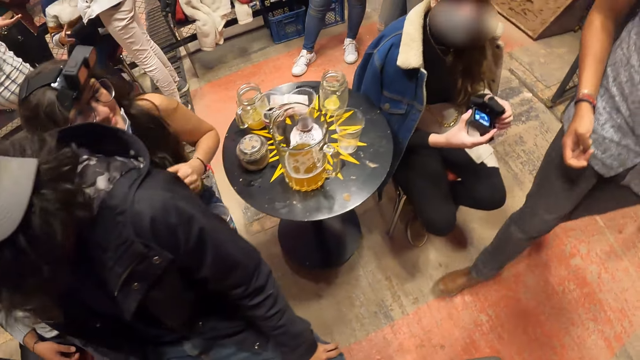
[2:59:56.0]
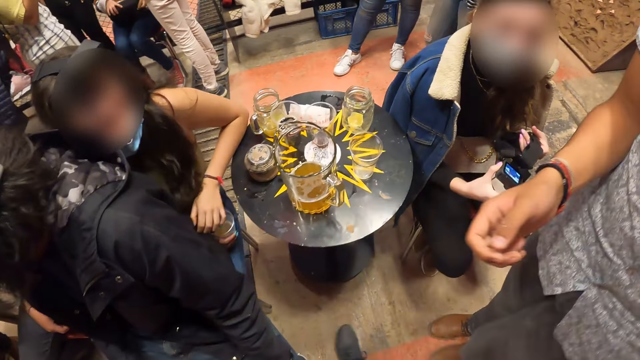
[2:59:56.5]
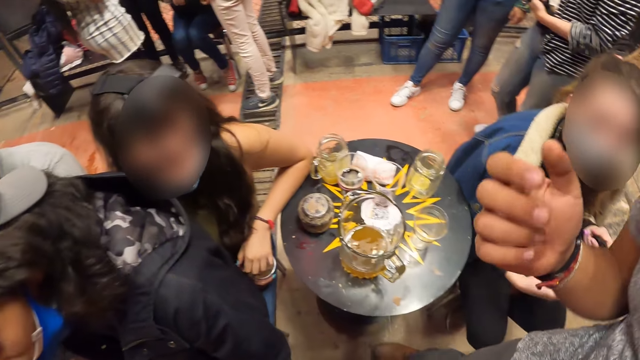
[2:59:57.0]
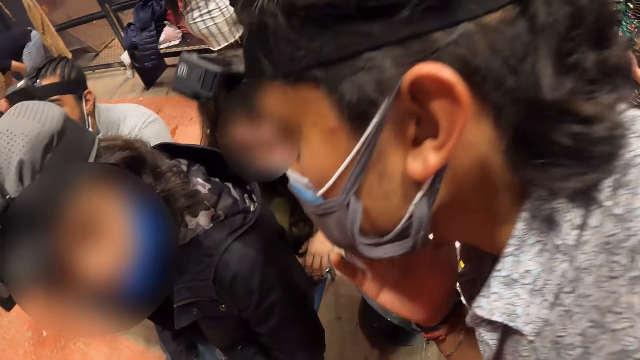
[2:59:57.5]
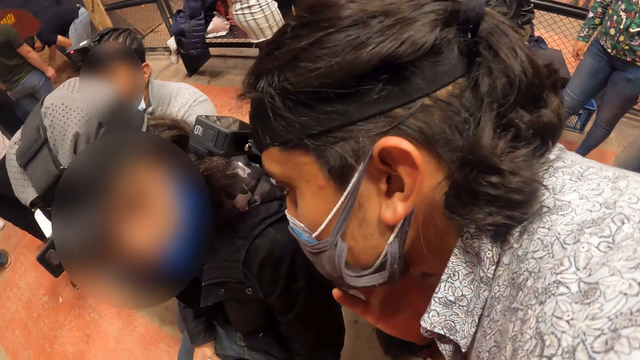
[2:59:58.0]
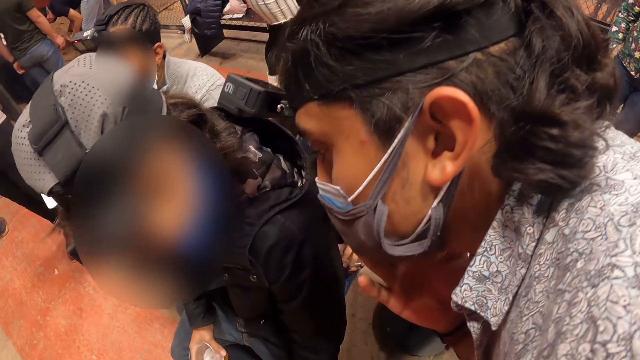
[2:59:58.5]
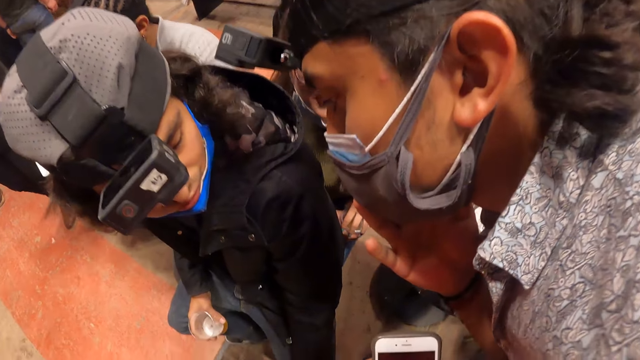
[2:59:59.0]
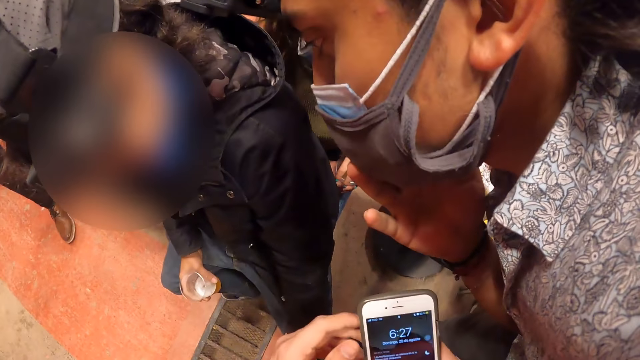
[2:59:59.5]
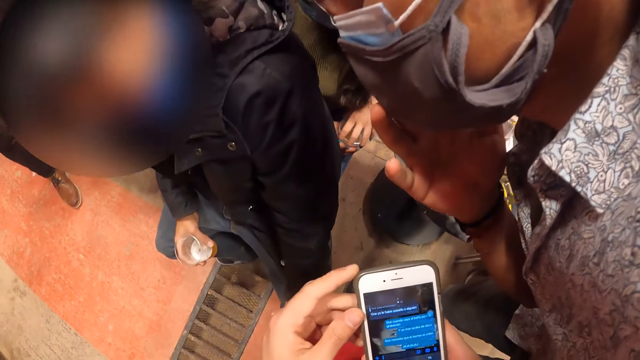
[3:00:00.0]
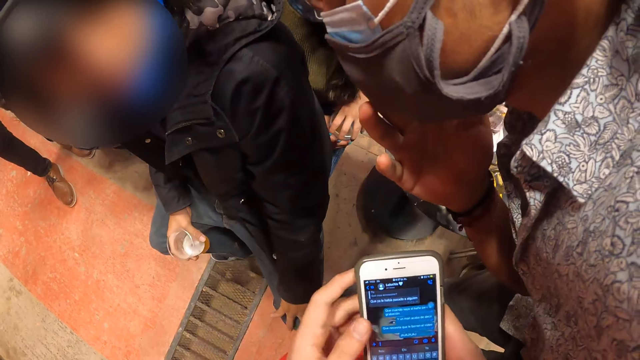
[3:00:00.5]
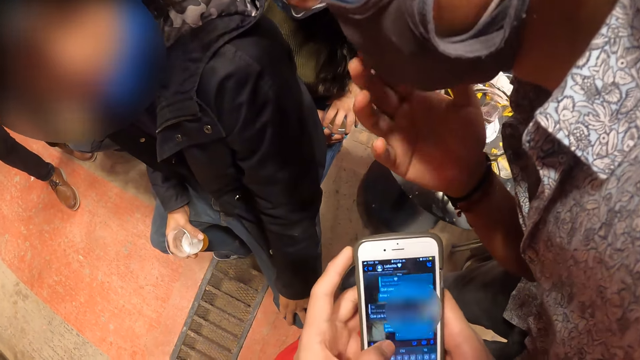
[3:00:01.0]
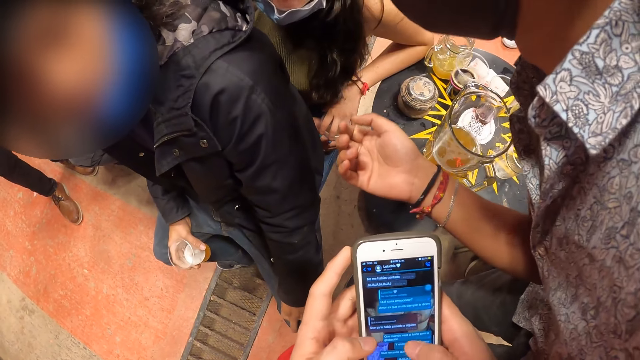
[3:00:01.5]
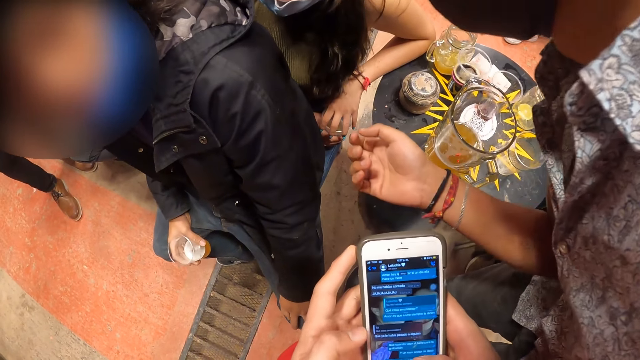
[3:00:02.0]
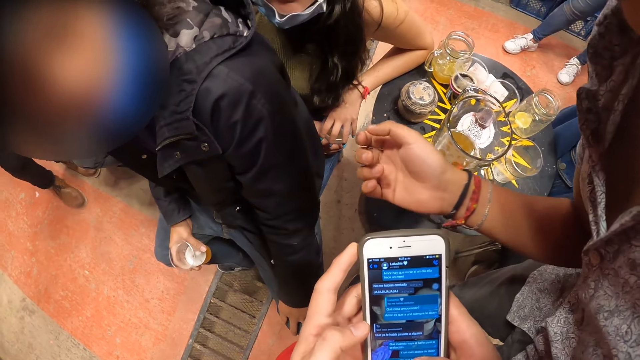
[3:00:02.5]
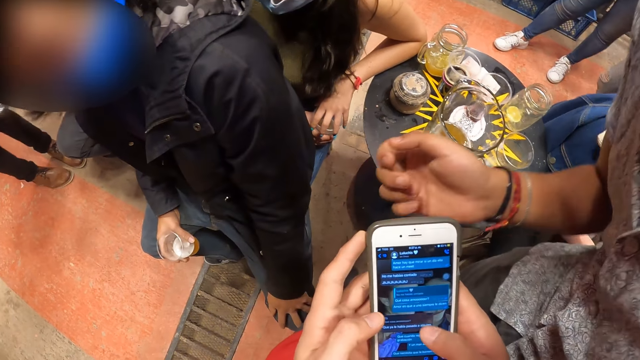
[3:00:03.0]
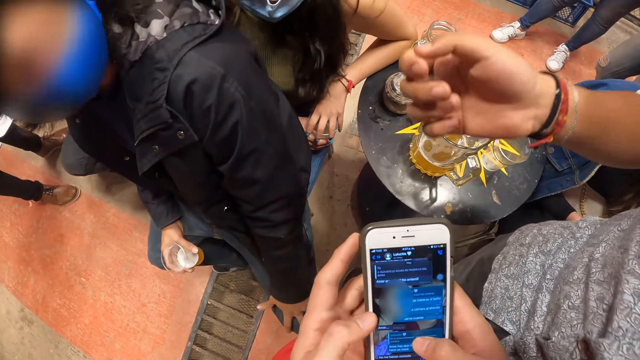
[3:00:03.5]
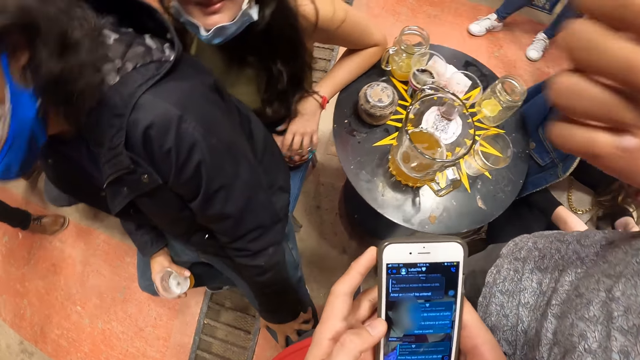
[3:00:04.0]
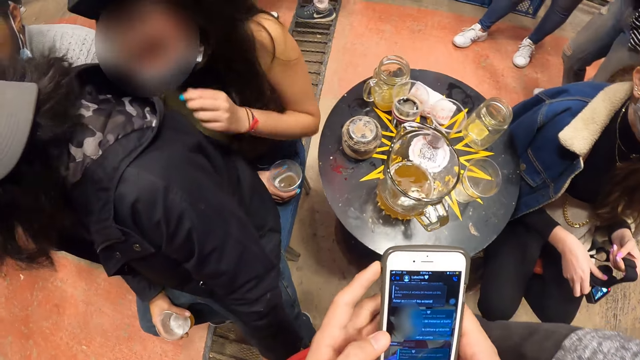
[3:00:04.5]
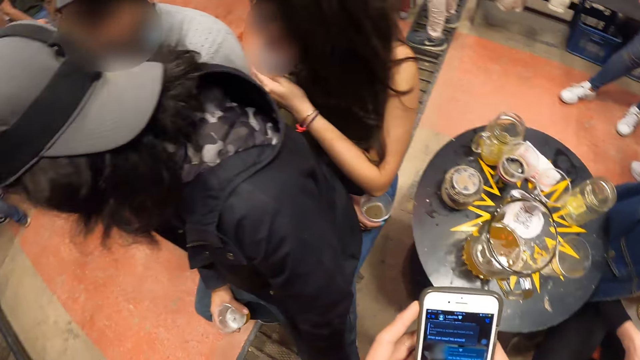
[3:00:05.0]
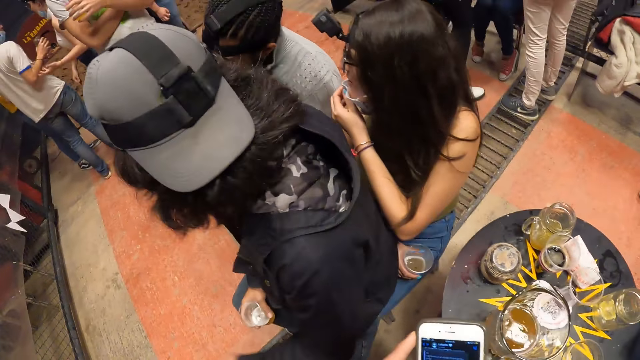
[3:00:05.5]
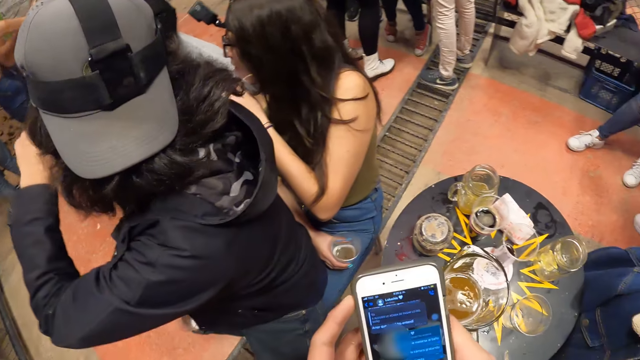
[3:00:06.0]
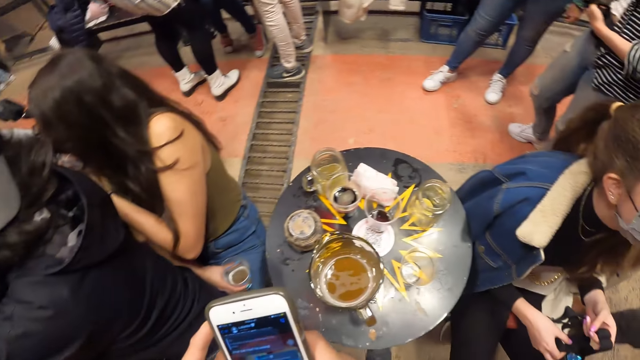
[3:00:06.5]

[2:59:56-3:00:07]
A man speaks to another man. The camera wearer scrolls the phone. They operate the phone with both hands.

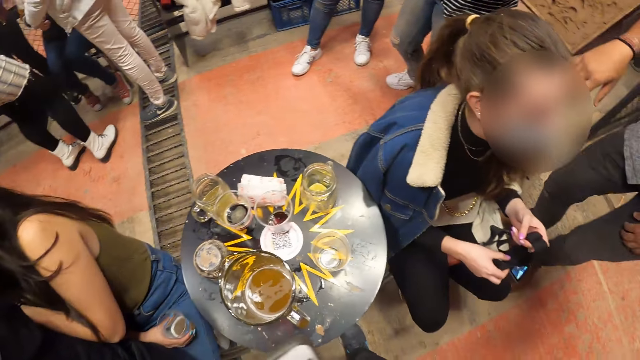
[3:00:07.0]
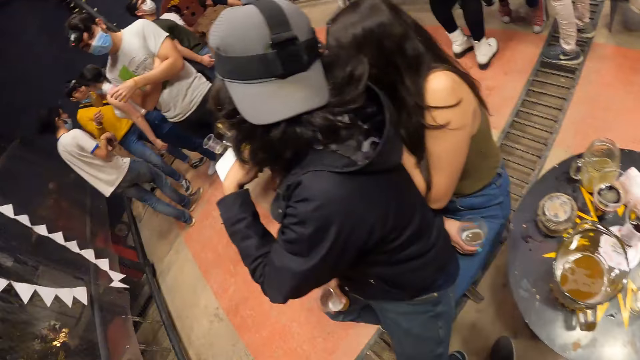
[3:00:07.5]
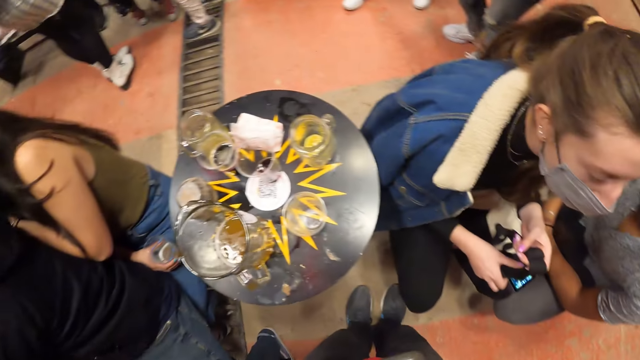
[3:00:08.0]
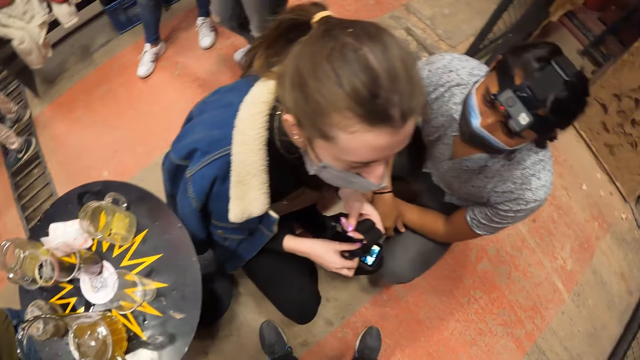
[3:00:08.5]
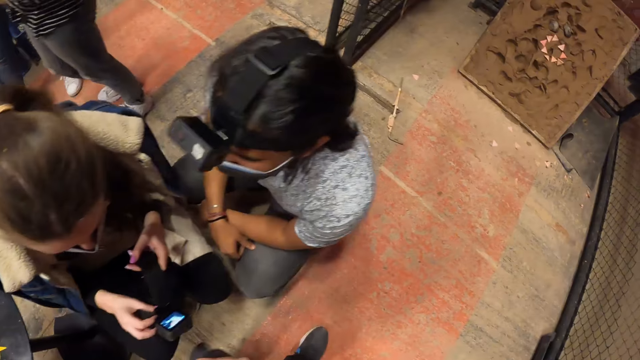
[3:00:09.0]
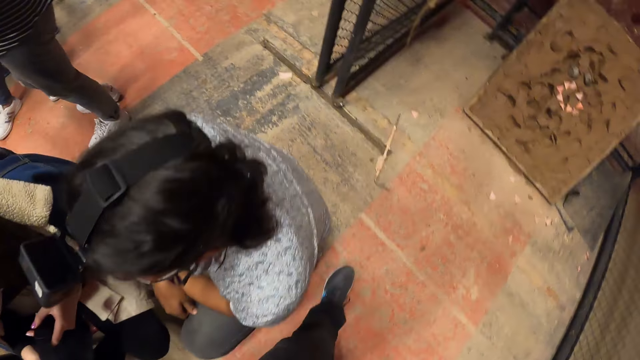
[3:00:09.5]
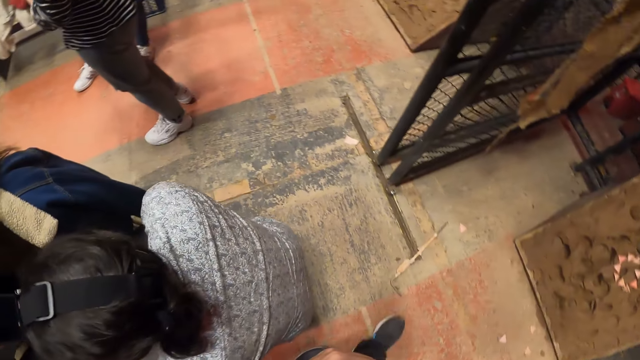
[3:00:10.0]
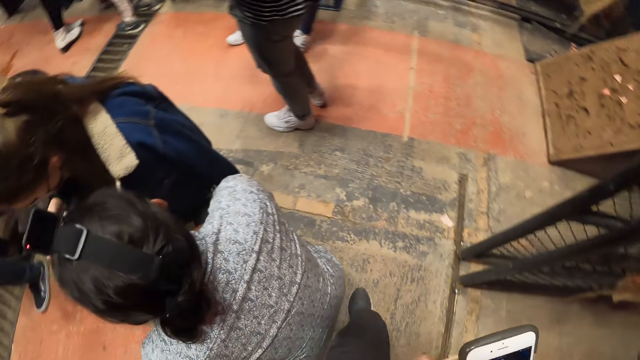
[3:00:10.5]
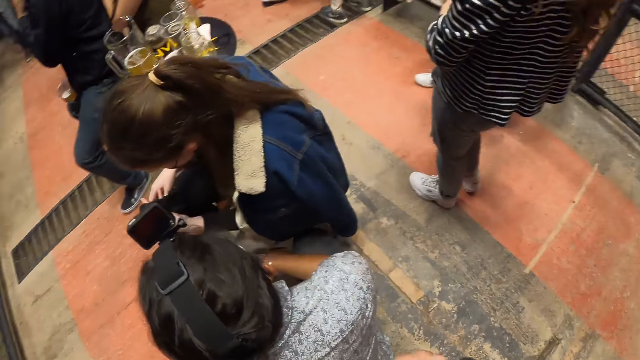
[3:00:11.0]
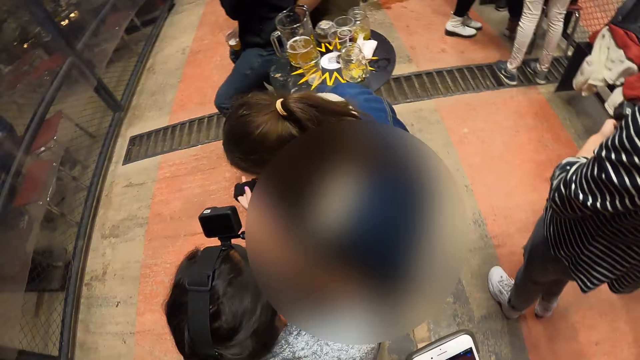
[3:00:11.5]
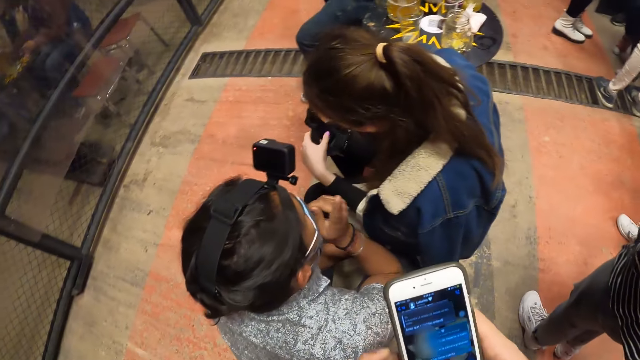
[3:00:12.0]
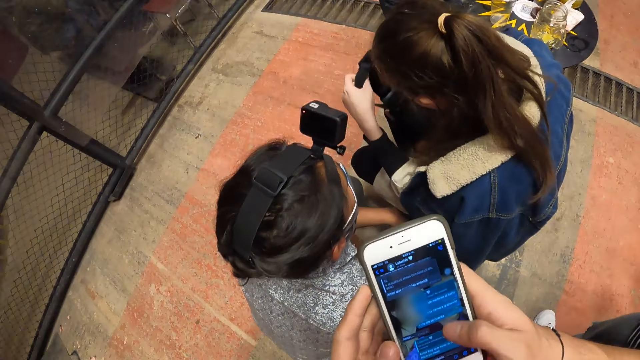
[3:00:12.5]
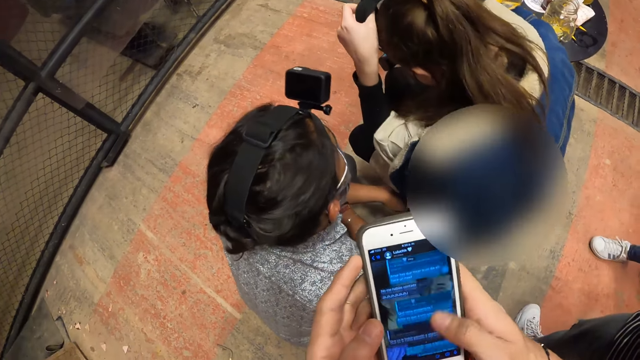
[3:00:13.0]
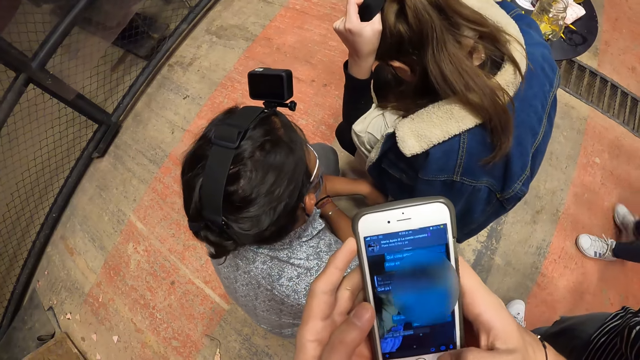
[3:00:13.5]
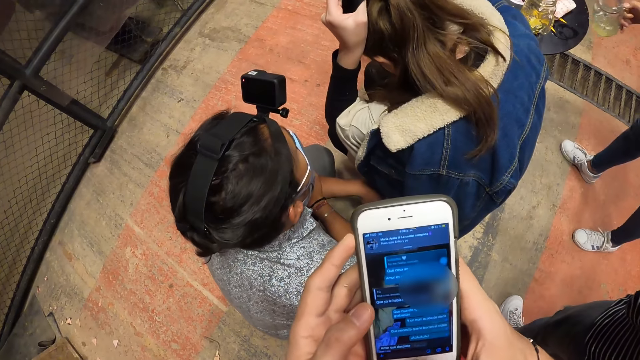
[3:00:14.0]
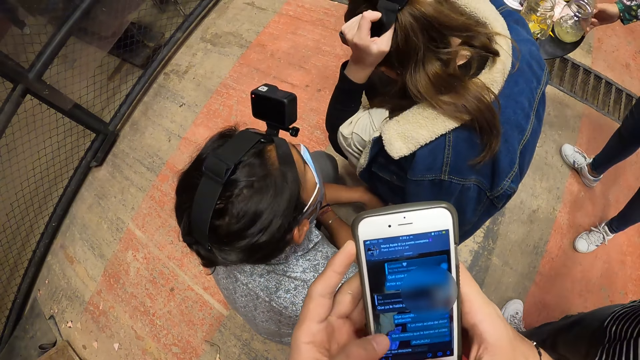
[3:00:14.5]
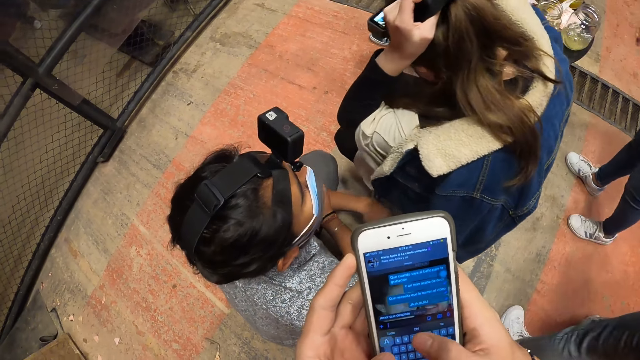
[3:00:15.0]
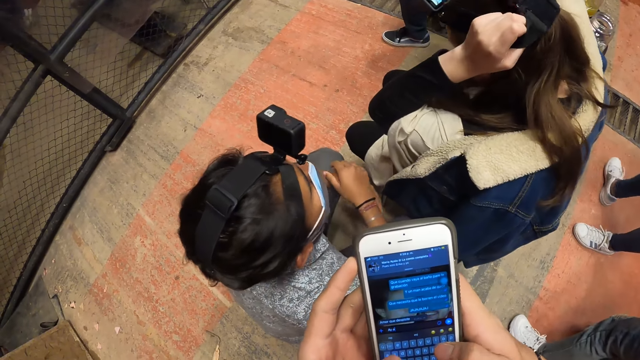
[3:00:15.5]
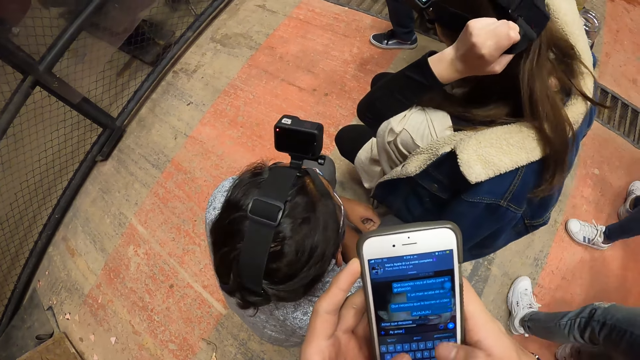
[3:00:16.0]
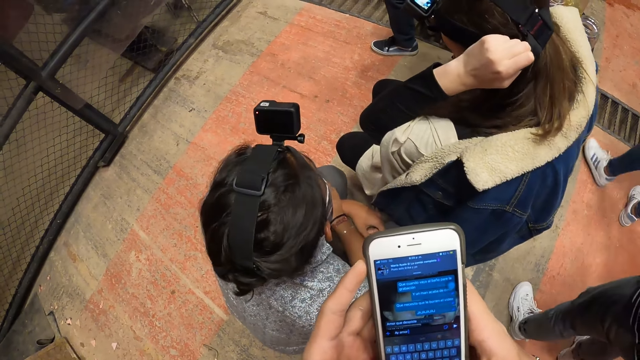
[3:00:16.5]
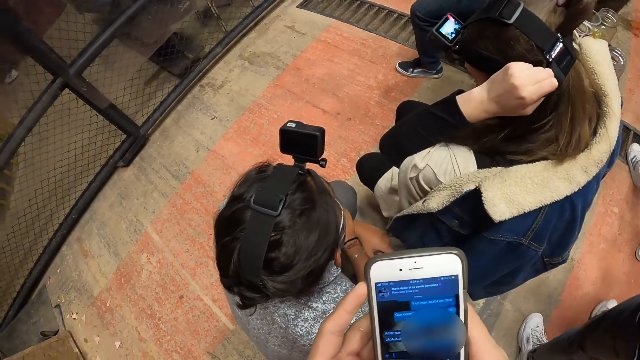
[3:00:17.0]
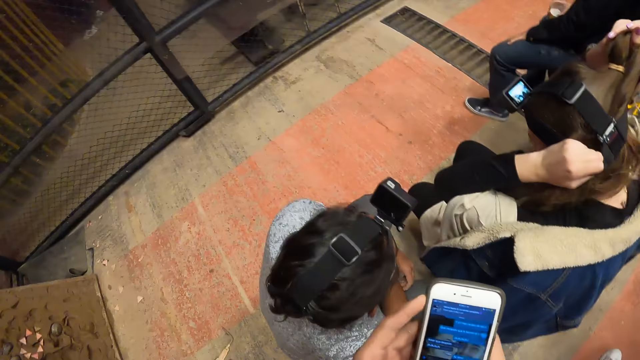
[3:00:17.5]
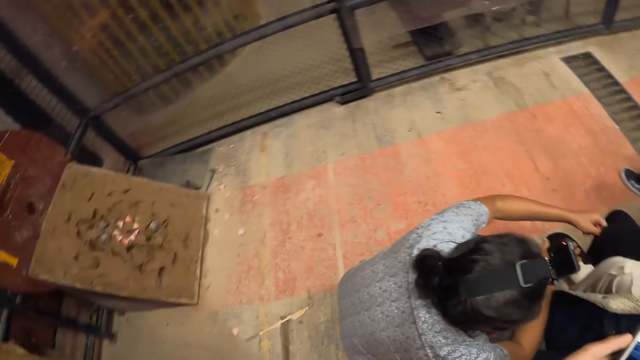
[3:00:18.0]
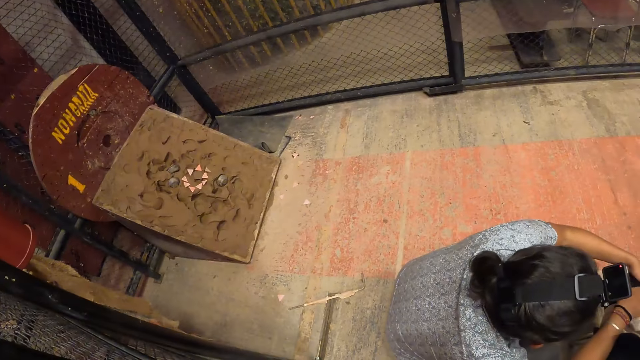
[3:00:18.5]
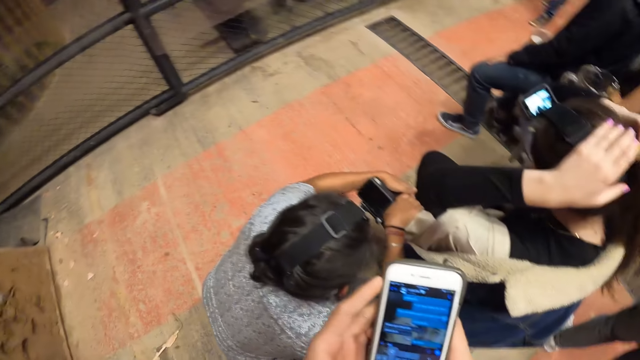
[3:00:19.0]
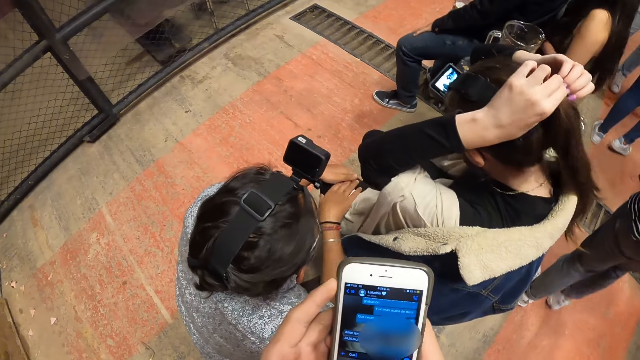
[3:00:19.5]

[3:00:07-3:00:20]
A man interacts with a lady. The camera wearer scrolls the phone. They look at the mud board.
